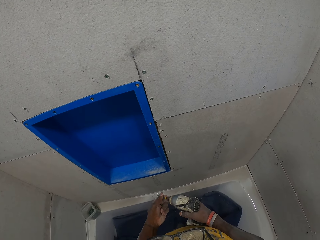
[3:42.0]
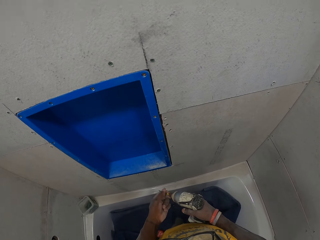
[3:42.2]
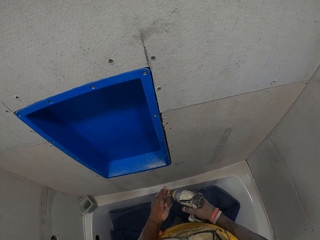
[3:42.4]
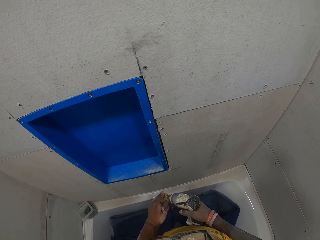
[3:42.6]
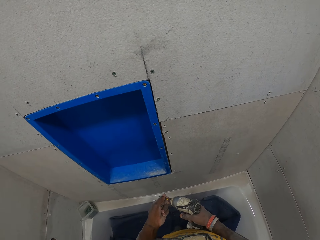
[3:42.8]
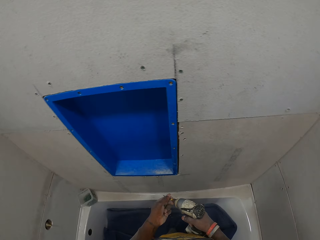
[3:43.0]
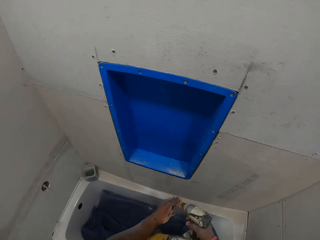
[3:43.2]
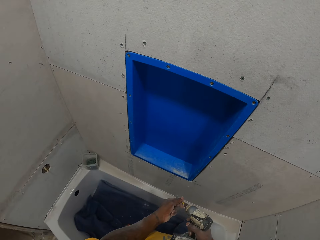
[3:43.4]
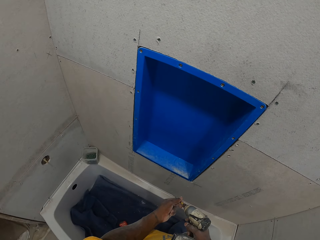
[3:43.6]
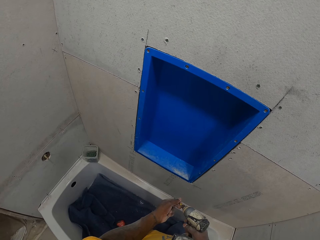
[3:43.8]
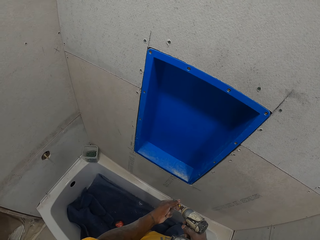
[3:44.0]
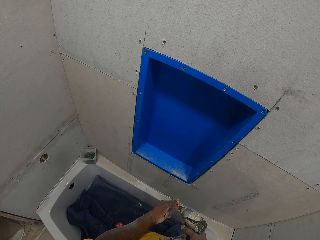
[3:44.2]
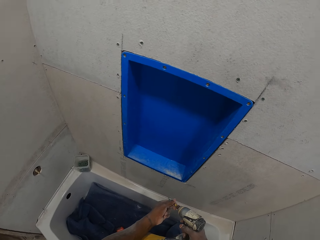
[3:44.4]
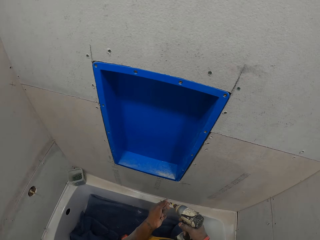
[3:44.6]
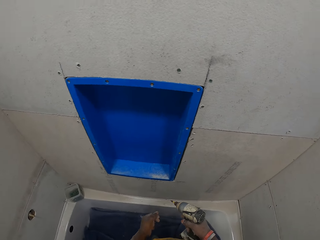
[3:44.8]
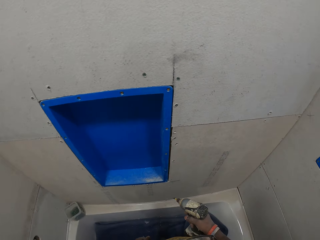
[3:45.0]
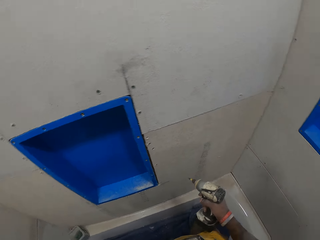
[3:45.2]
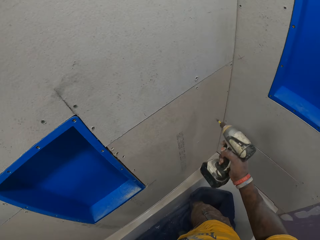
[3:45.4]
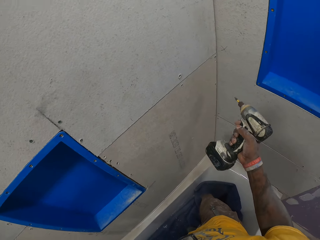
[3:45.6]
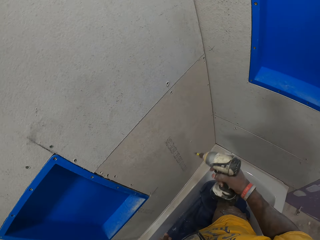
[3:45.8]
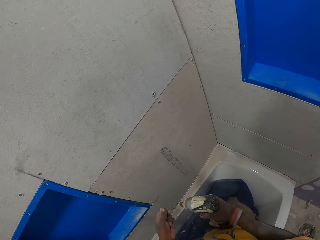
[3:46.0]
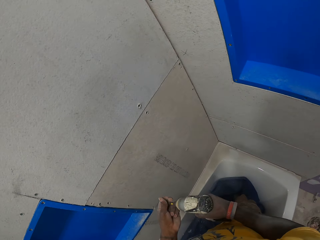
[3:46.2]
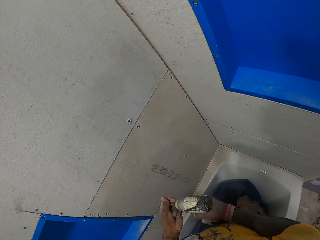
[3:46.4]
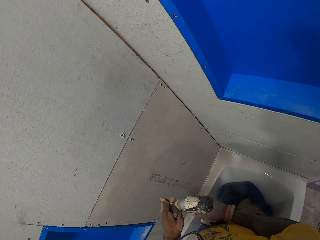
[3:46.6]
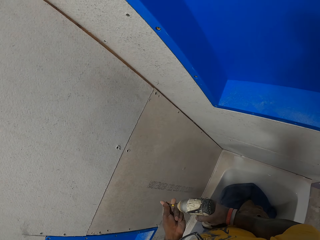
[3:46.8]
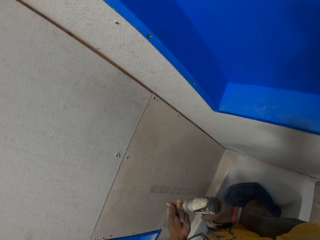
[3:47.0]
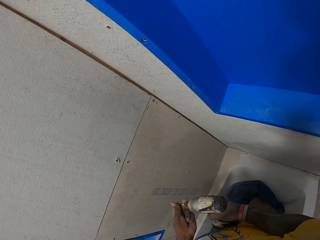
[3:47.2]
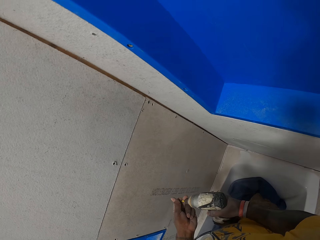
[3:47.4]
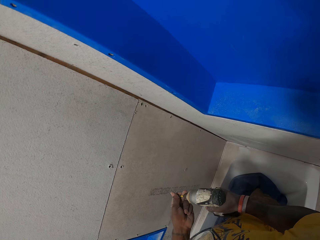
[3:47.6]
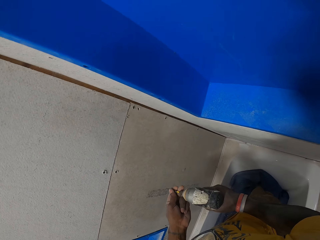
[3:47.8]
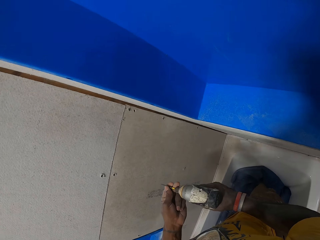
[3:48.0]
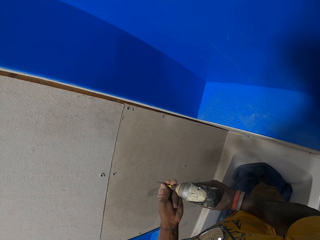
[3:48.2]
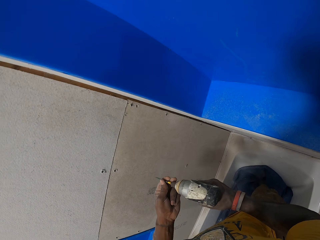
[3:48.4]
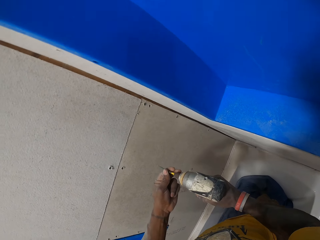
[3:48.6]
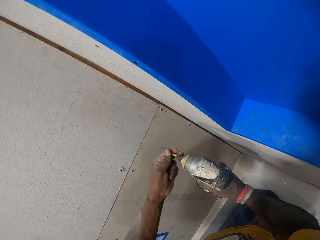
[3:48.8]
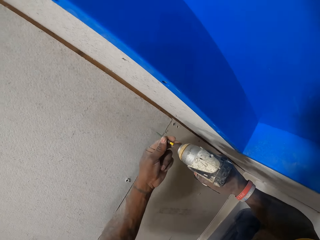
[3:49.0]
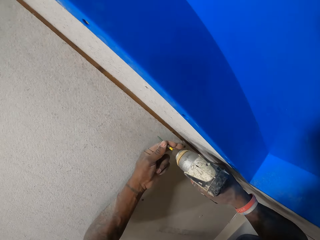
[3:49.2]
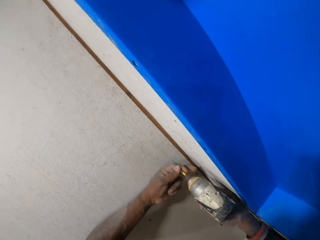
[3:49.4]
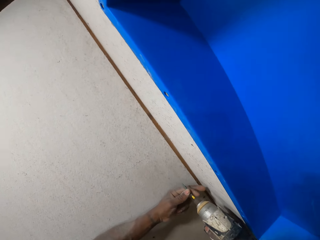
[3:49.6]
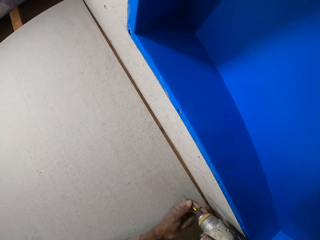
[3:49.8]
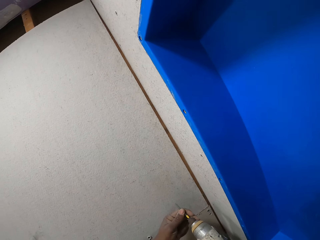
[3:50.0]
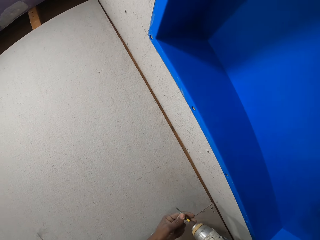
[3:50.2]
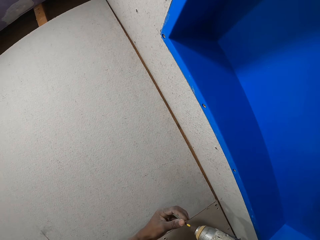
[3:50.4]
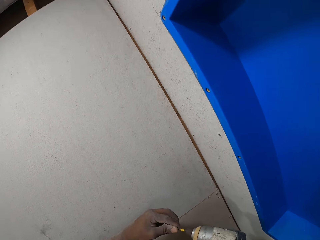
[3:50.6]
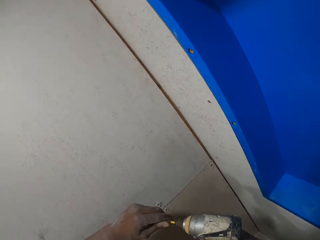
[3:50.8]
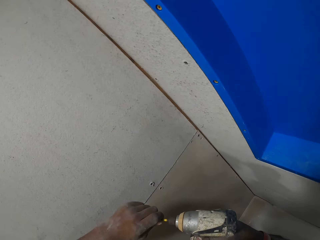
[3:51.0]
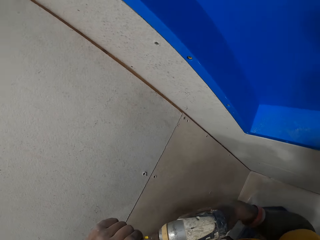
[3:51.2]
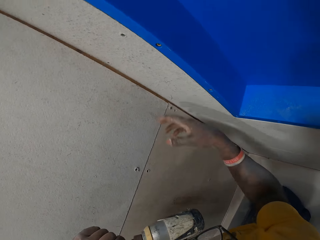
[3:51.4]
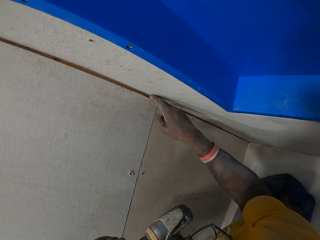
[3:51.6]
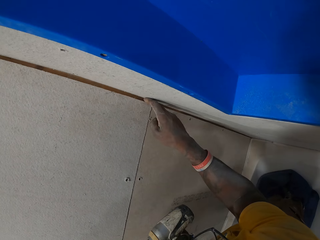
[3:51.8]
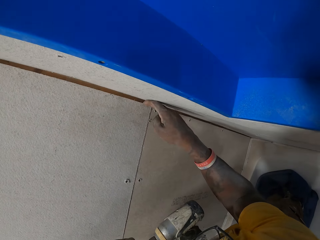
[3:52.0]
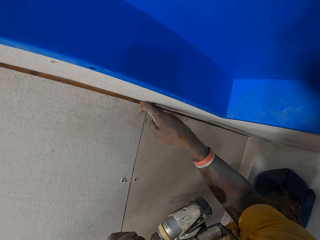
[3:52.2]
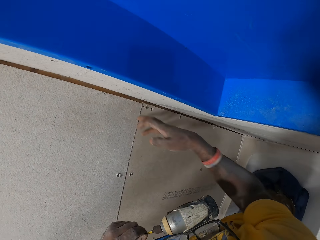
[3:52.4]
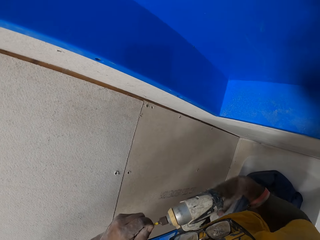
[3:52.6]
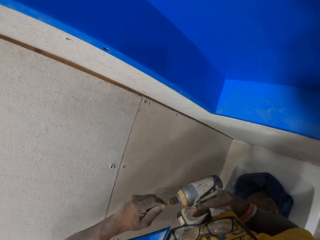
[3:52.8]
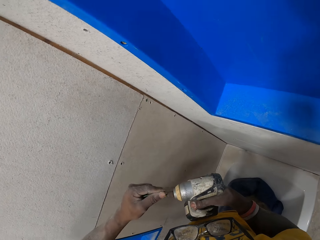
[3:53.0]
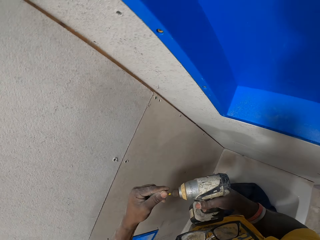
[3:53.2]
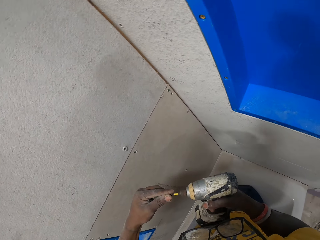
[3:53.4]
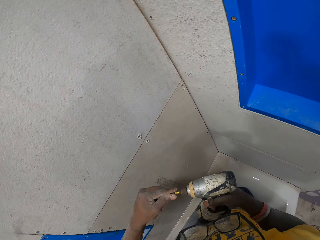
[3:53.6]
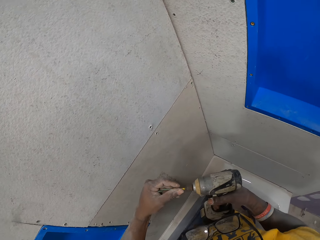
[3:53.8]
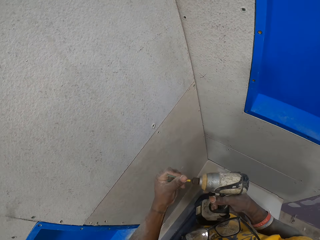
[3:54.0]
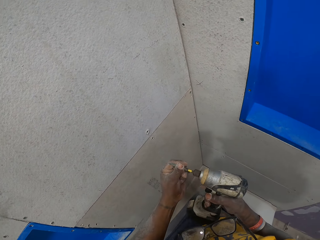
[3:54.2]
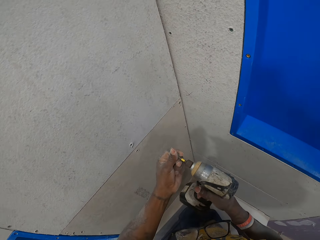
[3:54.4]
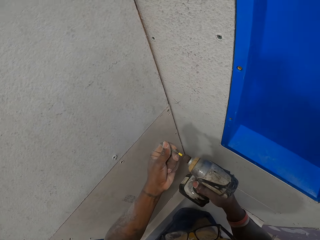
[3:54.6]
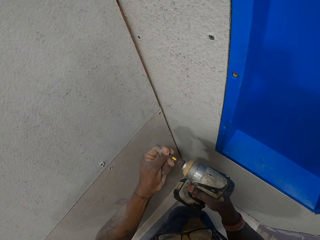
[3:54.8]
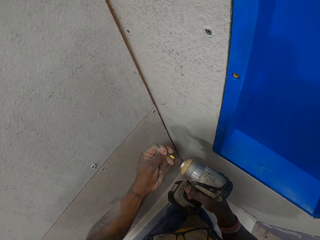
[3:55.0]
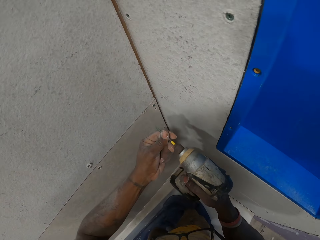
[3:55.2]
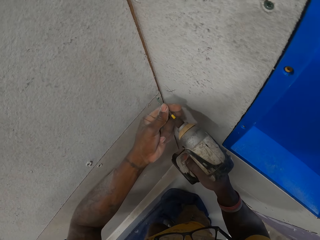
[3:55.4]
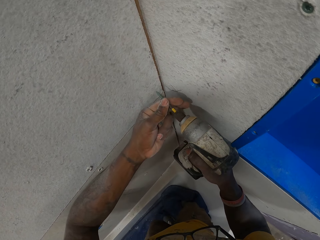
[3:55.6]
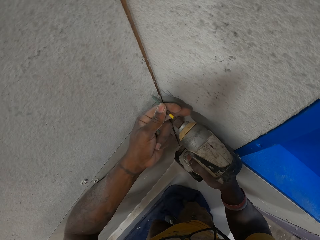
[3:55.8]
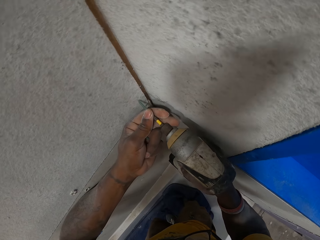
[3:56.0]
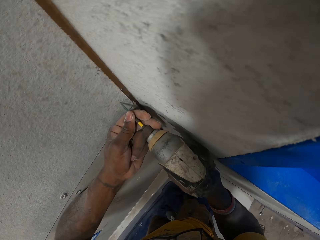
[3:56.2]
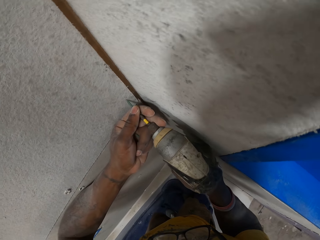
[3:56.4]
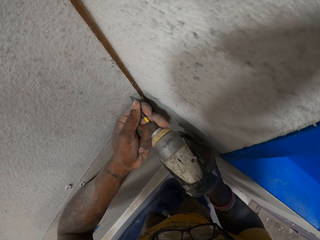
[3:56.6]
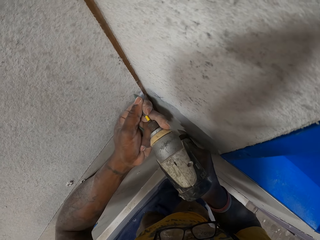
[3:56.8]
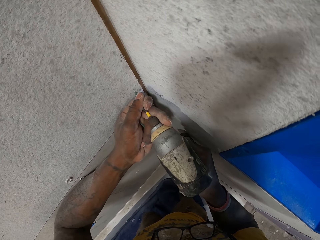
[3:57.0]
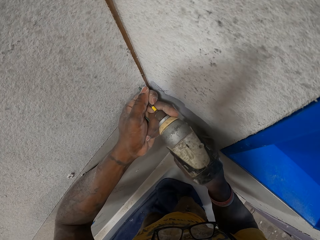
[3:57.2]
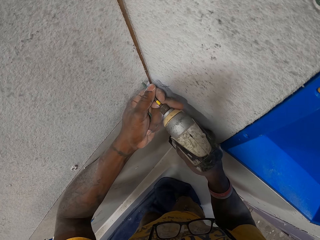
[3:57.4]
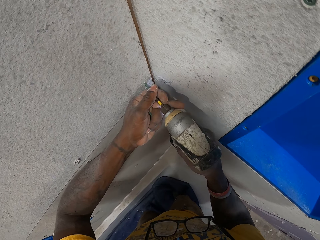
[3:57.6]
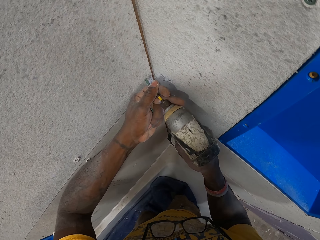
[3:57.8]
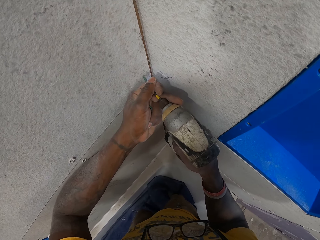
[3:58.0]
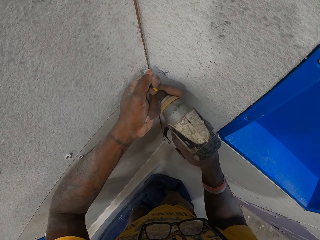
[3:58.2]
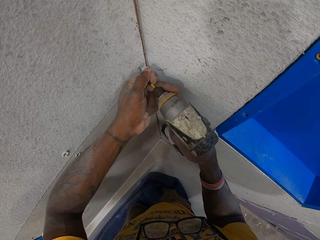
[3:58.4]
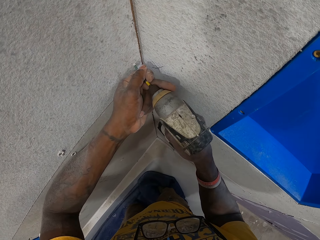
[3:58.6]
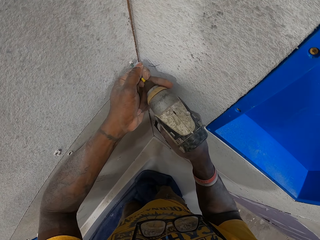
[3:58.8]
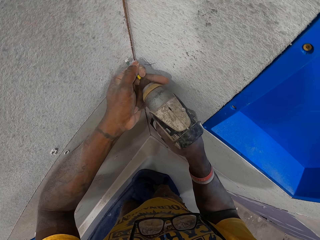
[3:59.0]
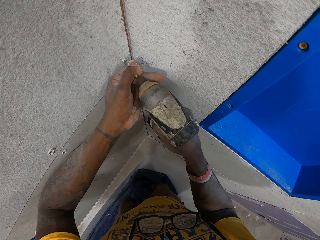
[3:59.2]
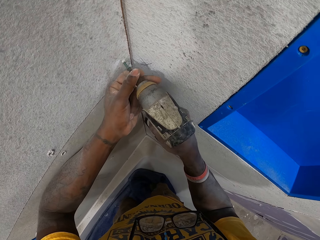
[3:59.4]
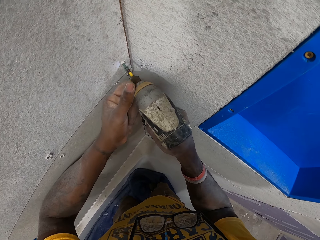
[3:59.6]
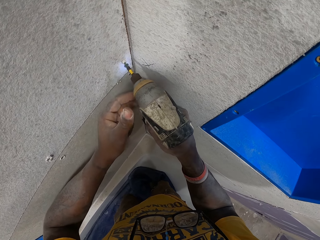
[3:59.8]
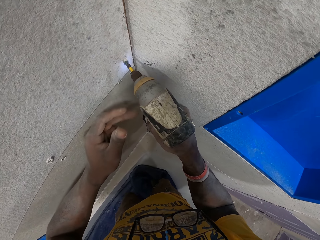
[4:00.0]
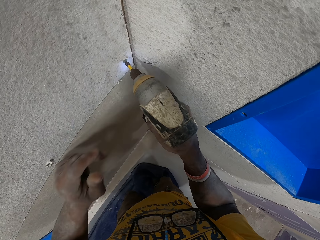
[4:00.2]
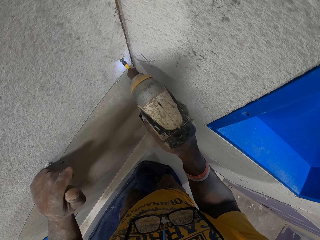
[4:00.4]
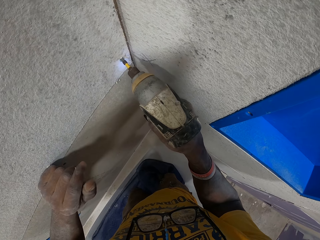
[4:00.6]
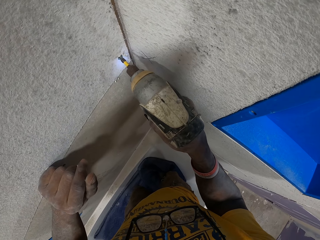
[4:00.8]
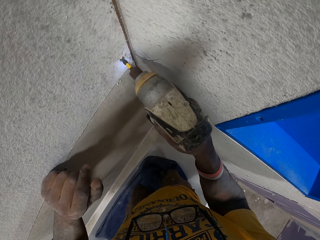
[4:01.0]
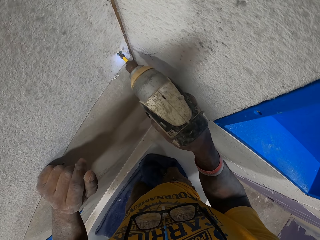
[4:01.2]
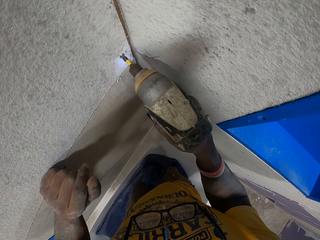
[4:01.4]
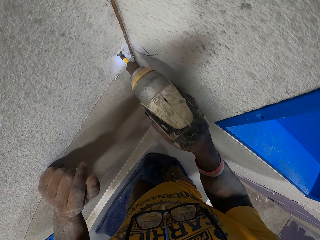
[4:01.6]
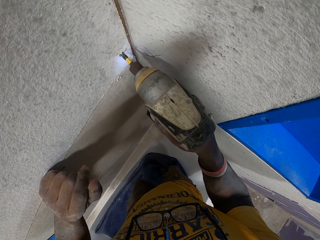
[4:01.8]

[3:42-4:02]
The camera wearer fixes the drill bit on the drilling machine. They touch the cardboard. They fix the drill bit on the drilling machine. He drills the screw on the slate sheet or cardboard on the wall with the drill in his right hand.

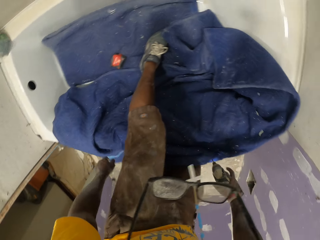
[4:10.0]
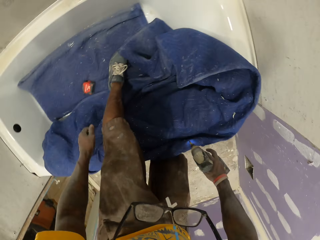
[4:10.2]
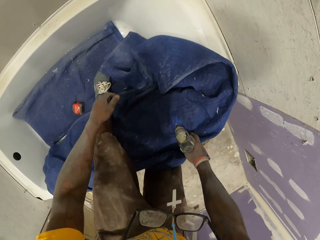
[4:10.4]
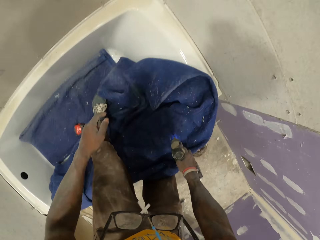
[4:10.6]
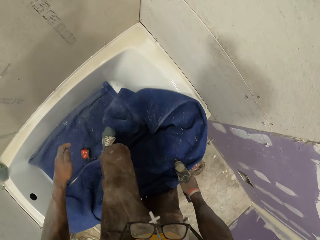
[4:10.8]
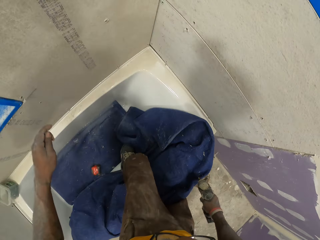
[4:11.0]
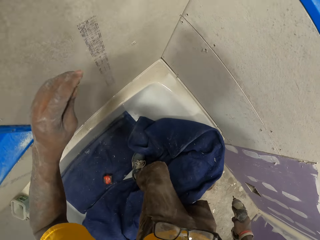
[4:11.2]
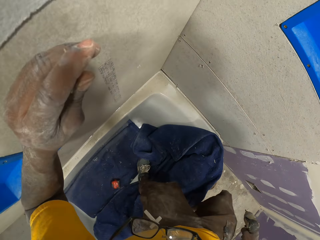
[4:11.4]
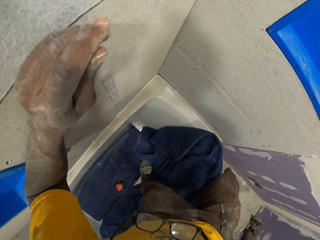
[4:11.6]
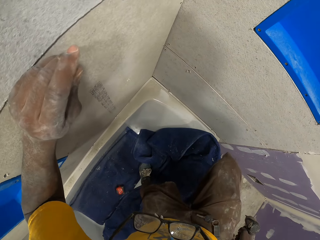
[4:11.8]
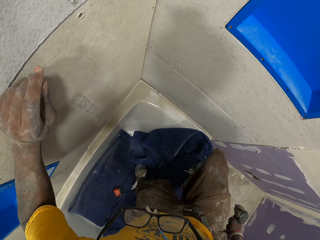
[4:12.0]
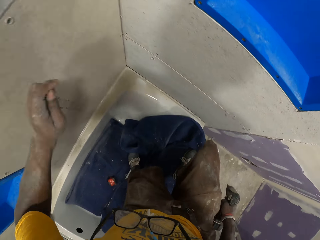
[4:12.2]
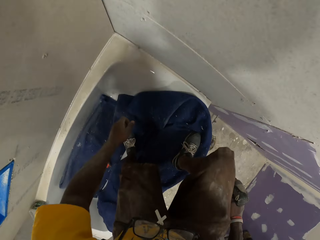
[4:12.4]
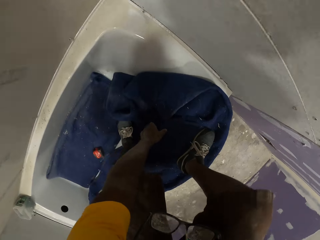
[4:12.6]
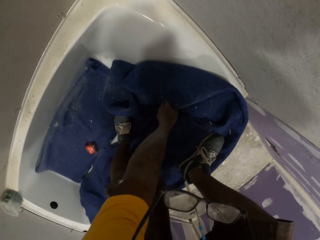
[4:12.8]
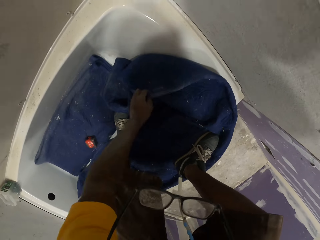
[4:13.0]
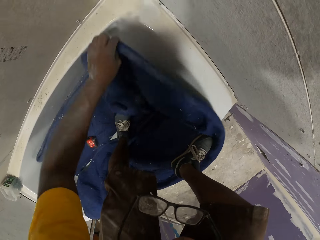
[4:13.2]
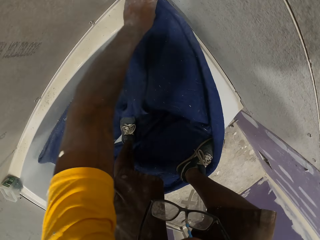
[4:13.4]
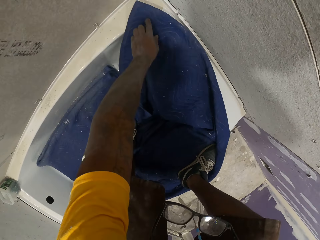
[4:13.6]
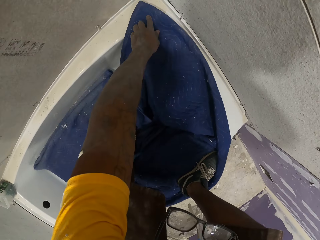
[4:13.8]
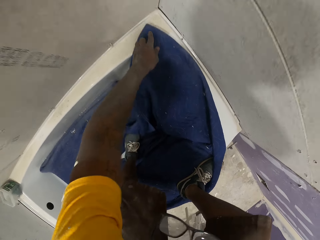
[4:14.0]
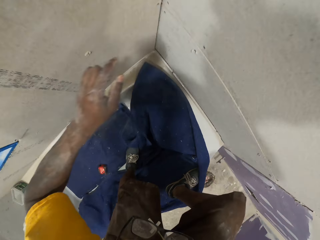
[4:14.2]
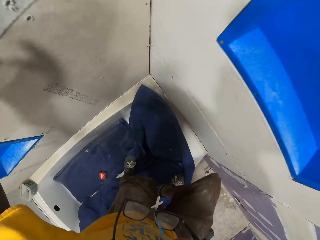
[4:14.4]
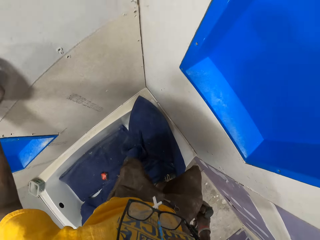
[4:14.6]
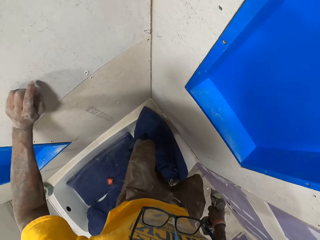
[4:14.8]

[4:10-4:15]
The camera wearer holds the cardboard. He places his right leg on the bathtub. He covers the bathtub with a rag in the bathtub using his left hand.
